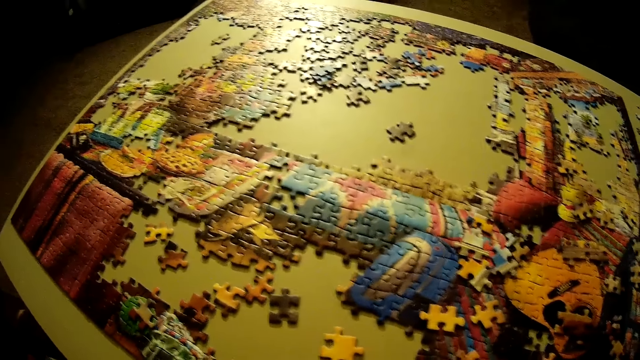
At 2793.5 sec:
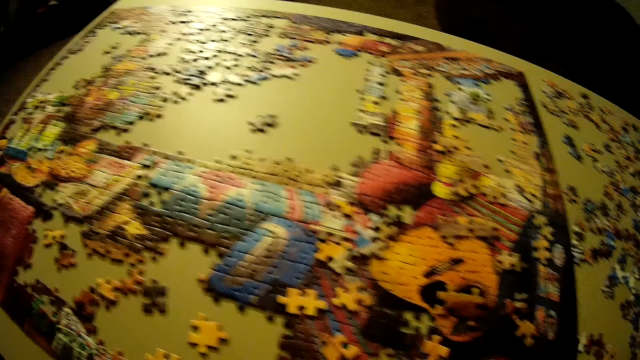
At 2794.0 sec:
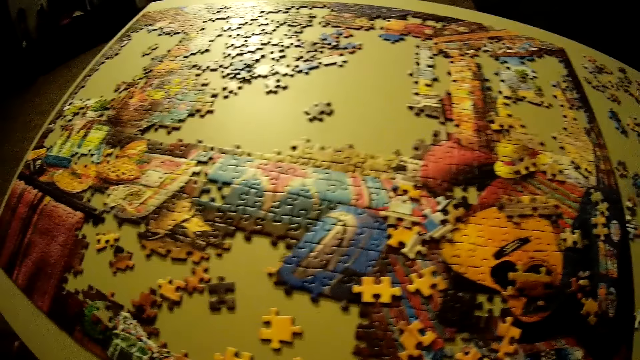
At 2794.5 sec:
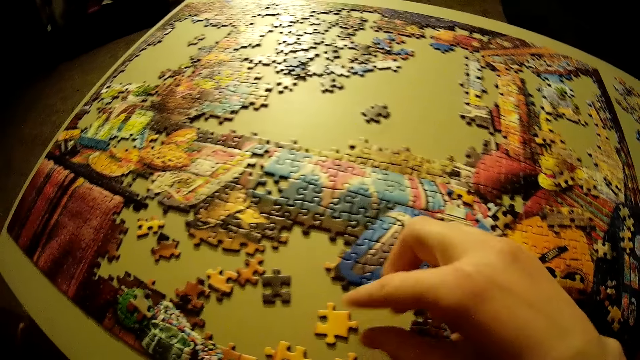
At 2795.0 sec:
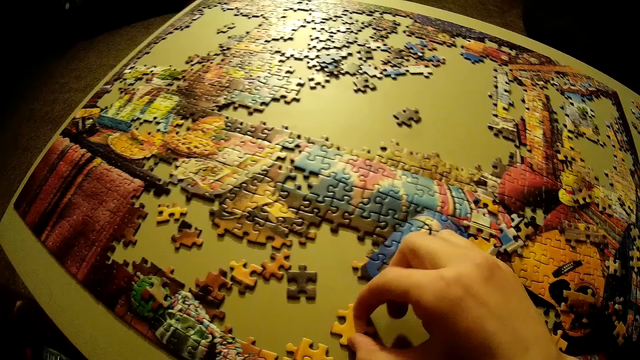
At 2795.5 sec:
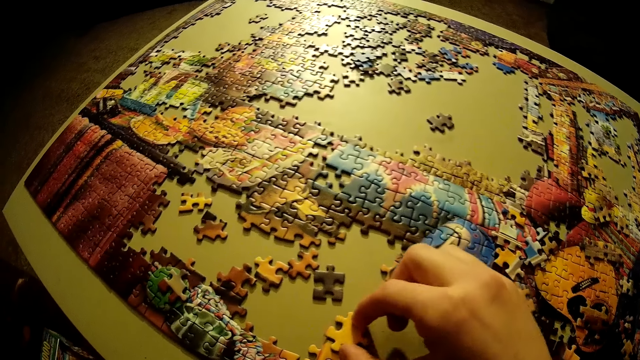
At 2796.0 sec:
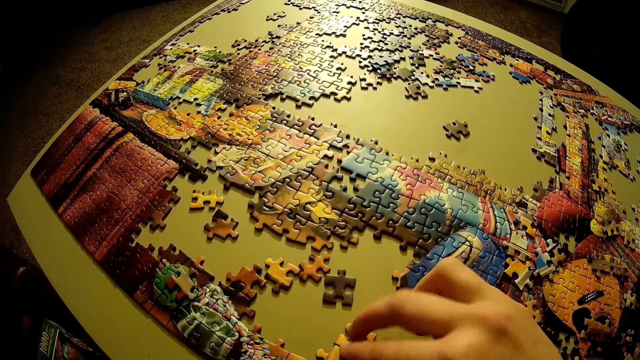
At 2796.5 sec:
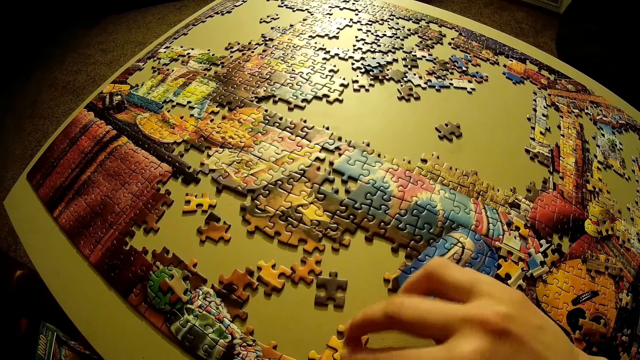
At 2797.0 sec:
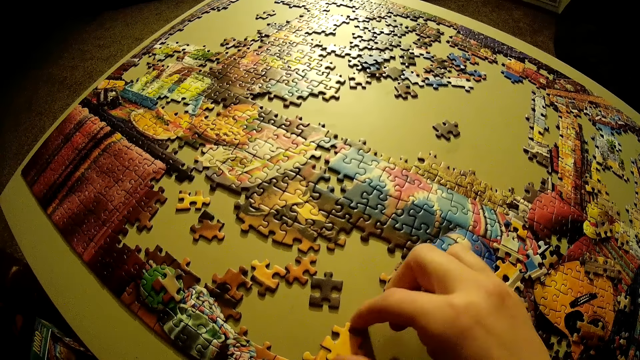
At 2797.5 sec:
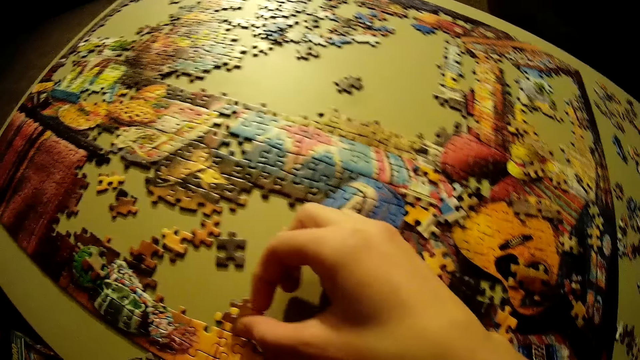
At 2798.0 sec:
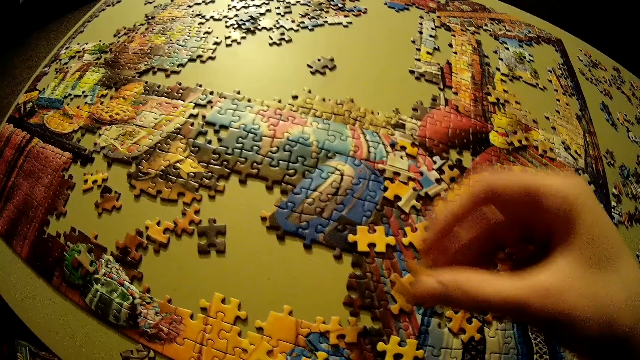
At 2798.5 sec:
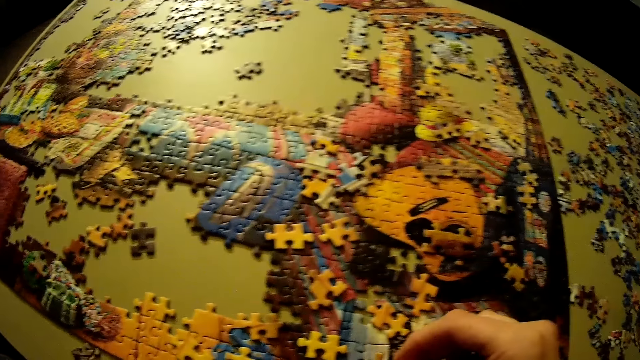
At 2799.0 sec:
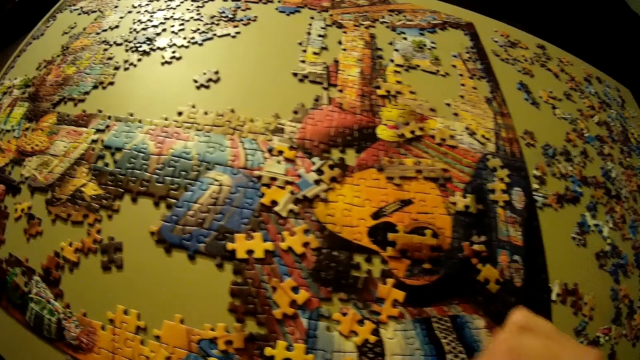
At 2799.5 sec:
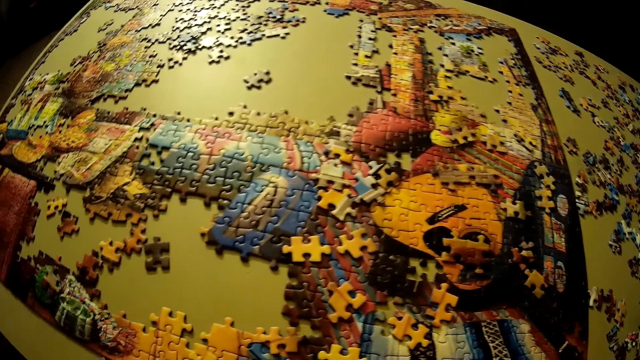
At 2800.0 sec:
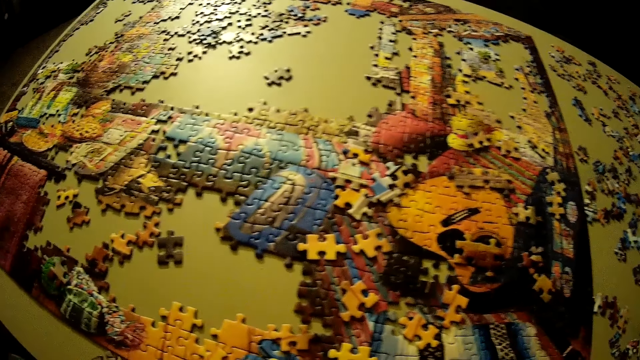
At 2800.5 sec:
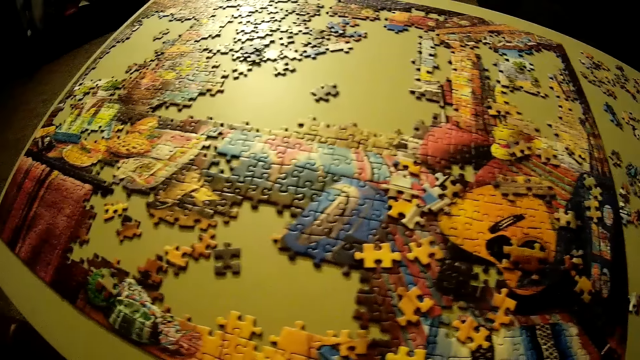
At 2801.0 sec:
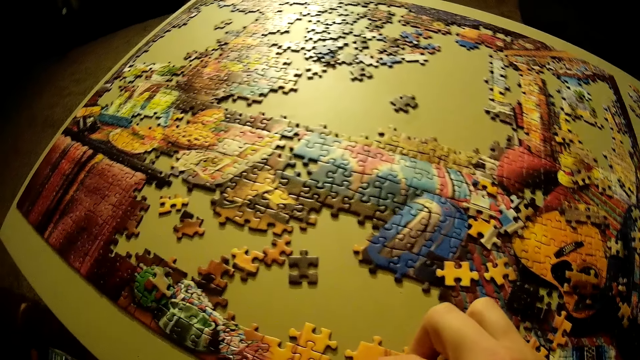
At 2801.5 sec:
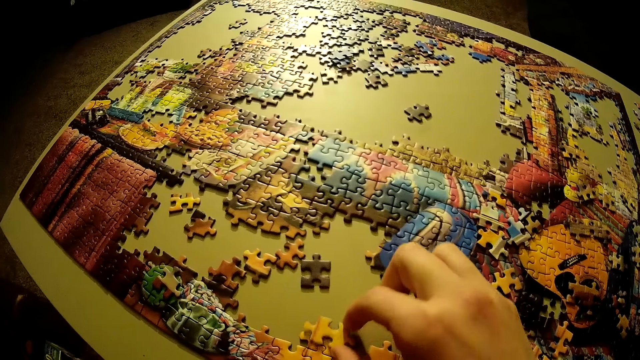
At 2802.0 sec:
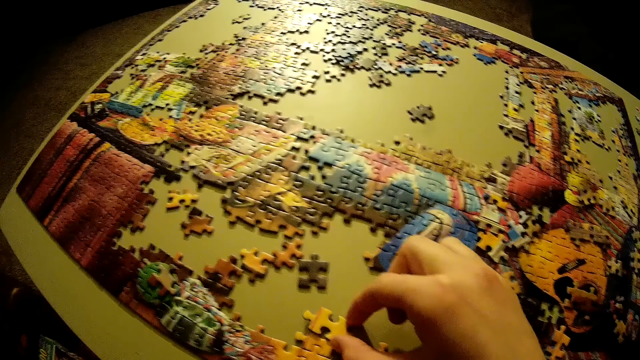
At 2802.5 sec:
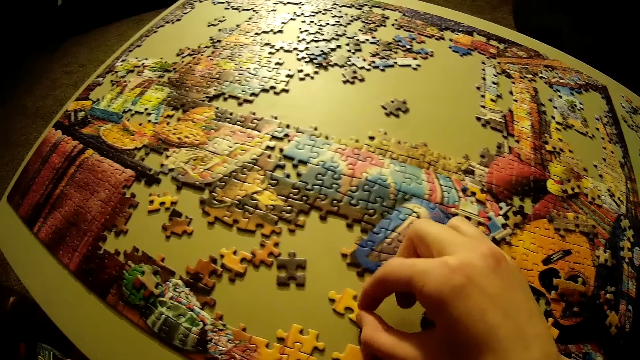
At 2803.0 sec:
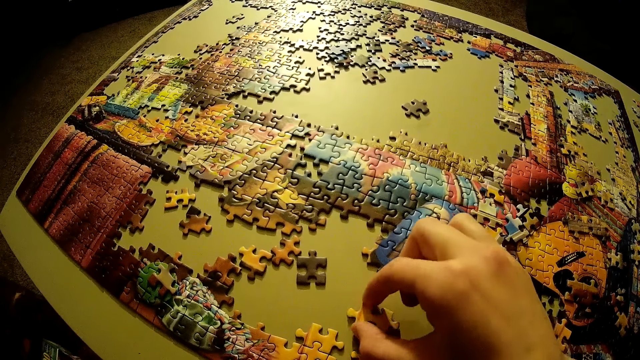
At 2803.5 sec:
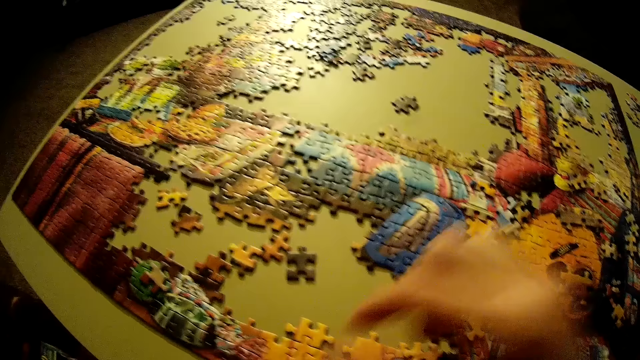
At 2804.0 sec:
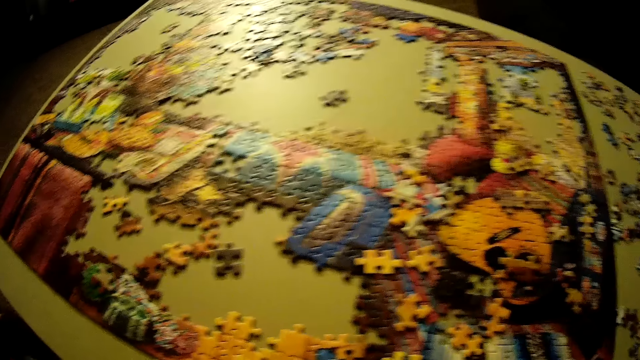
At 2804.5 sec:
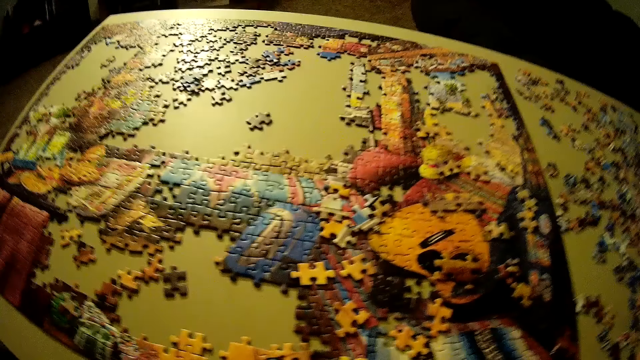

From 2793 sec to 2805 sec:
The camera wearer arranges puzzle pieces.

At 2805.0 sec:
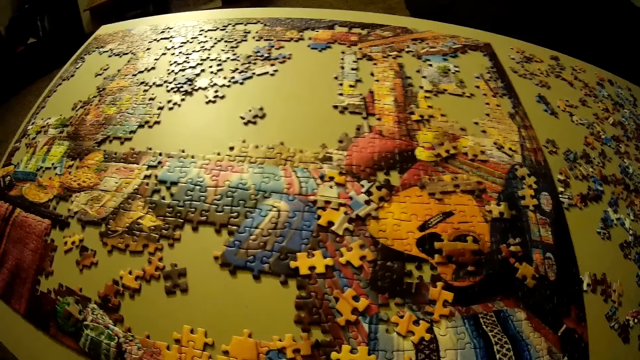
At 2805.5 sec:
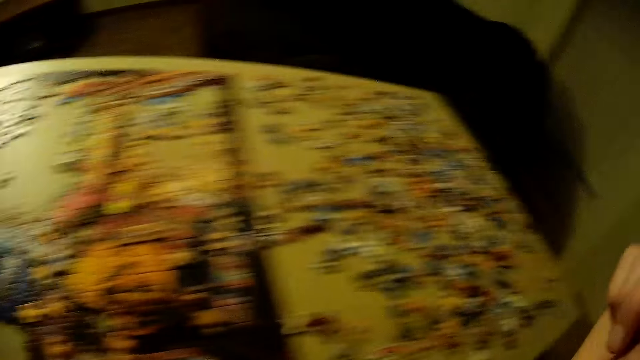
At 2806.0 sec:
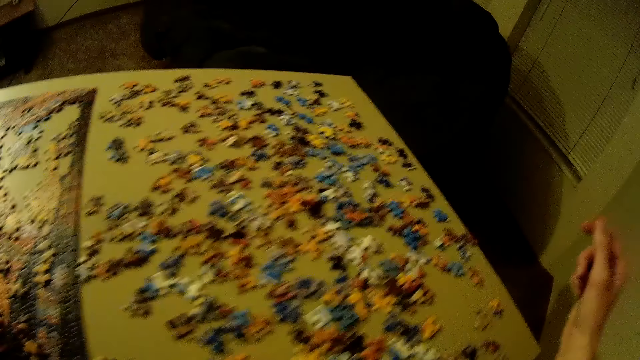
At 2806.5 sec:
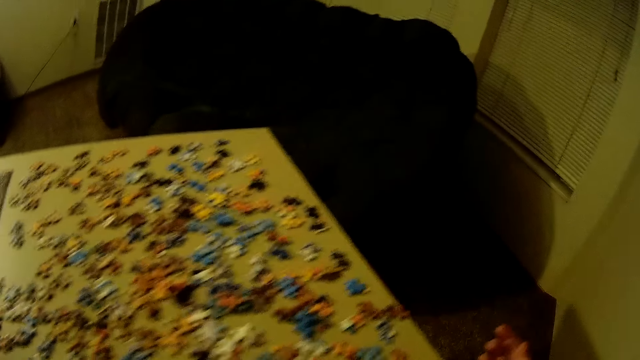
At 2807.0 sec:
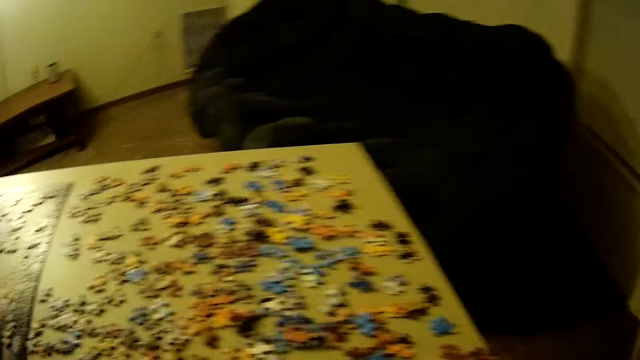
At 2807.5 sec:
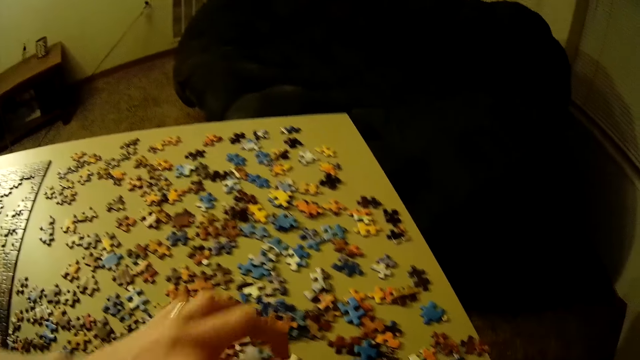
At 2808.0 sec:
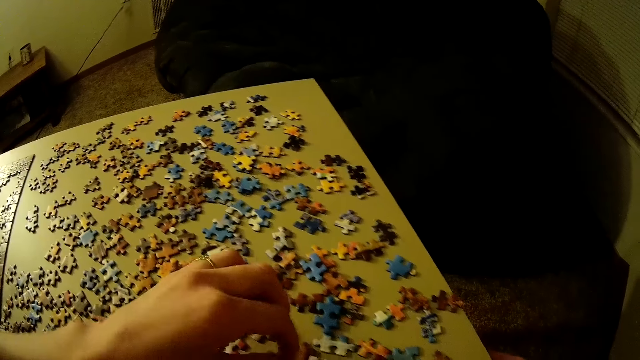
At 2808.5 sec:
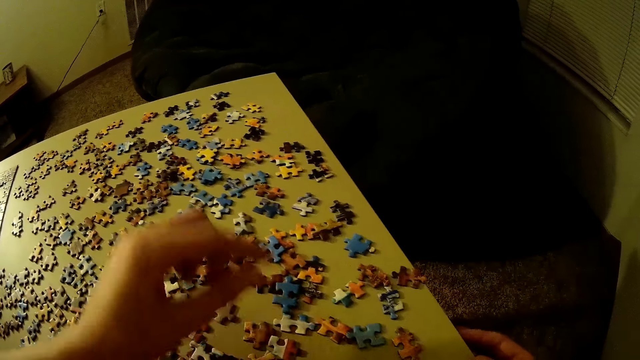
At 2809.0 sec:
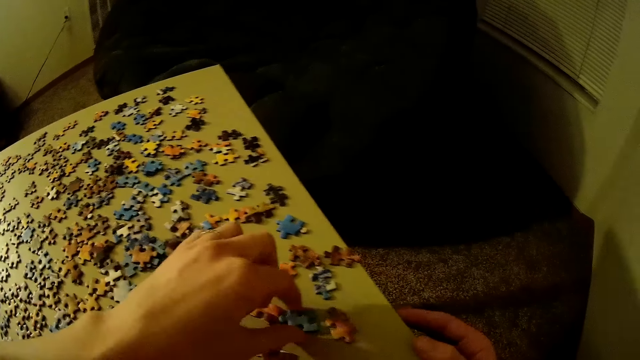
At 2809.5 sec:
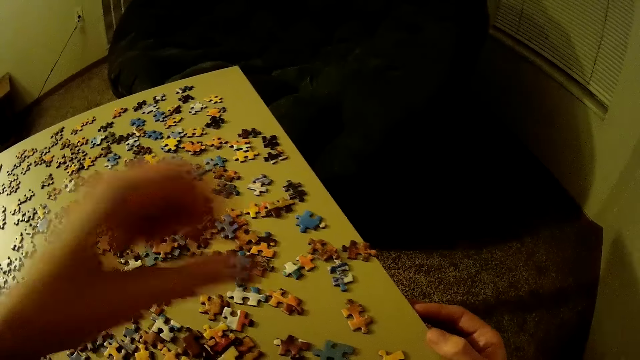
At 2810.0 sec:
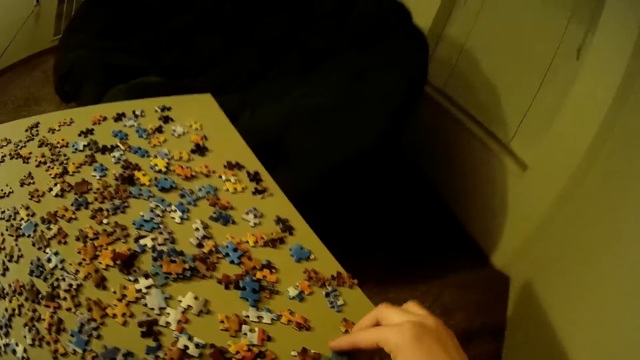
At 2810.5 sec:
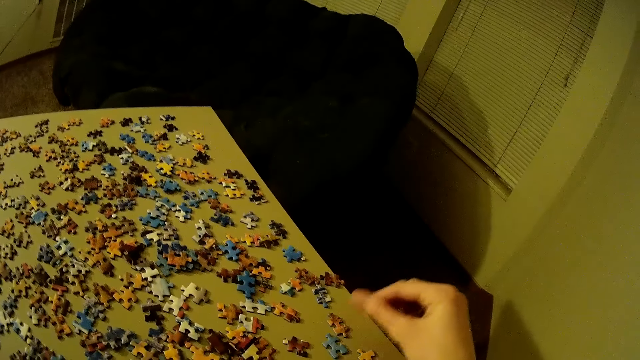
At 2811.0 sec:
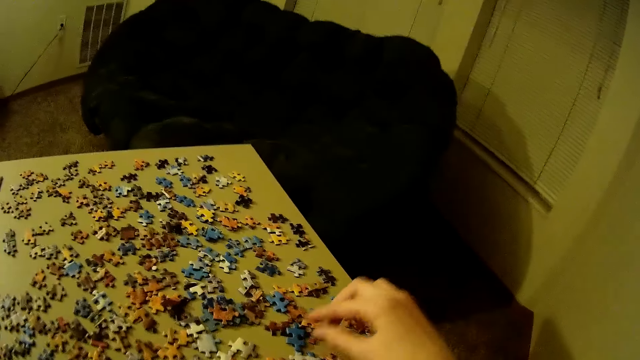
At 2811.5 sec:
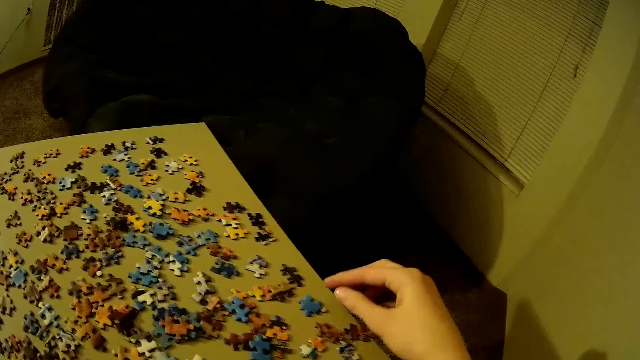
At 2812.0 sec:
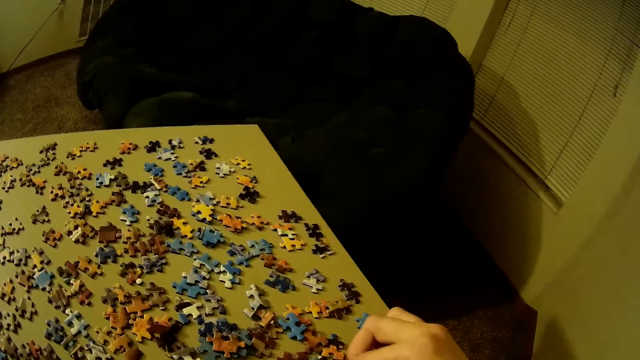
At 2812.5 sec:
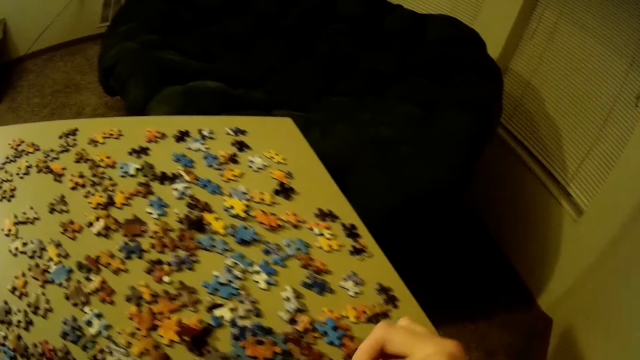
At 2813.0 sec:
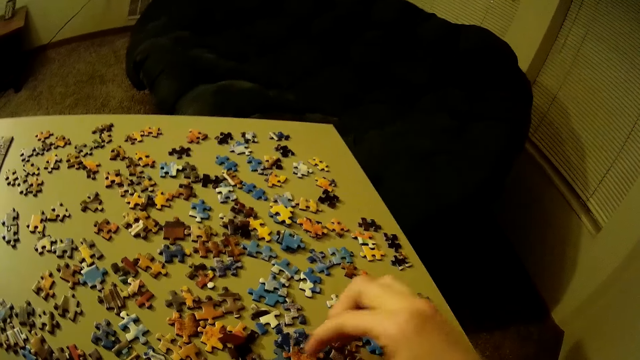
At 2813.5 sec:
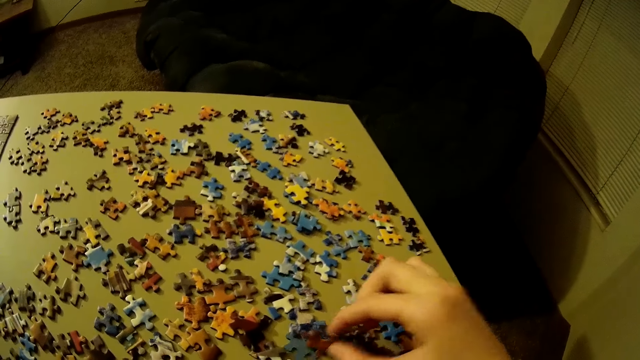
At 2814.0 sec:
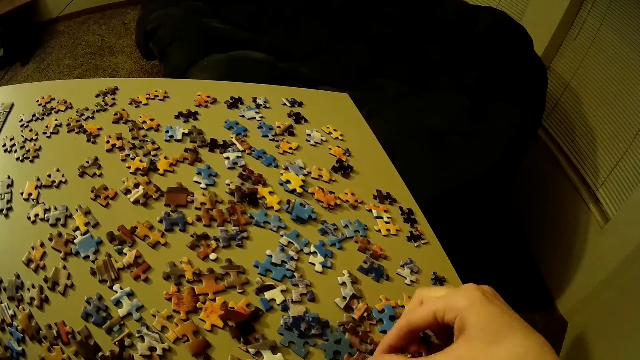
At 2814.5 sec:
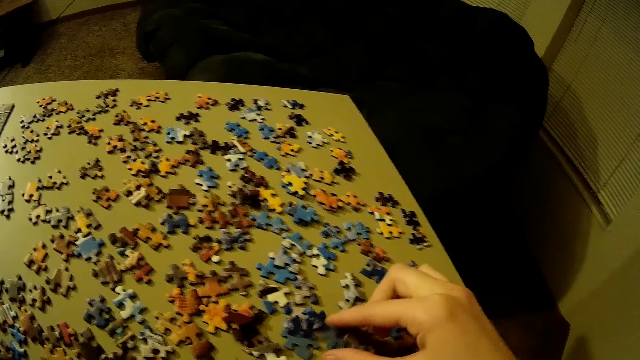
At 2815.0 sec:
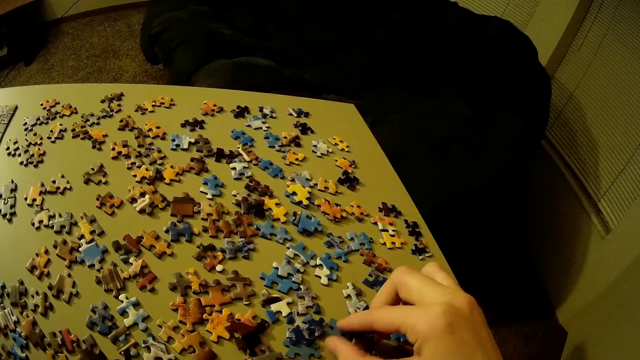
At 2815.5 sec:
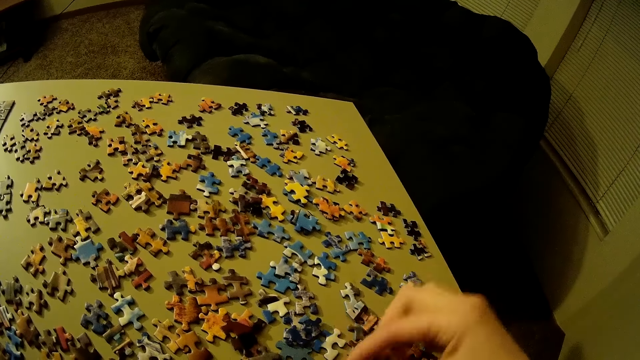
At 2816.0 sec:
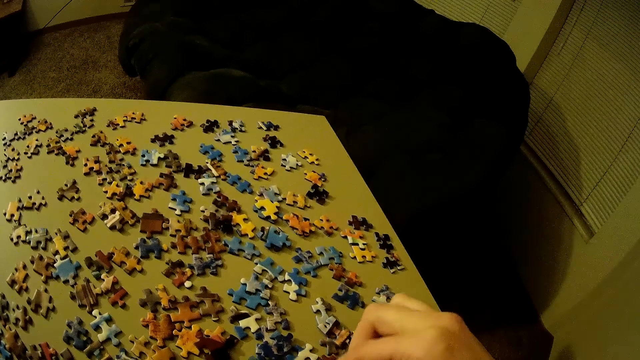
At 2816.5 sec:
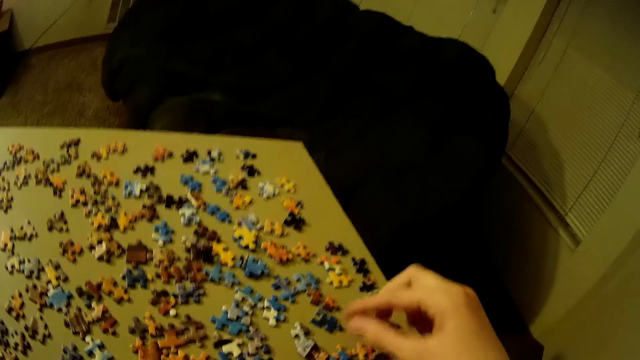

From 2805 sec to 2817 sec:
The camera wearer grabs a puzzle piece. They pick puzzle pieces.
